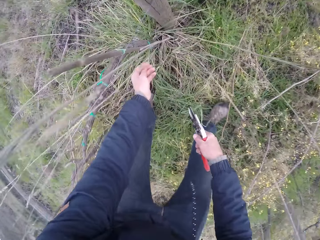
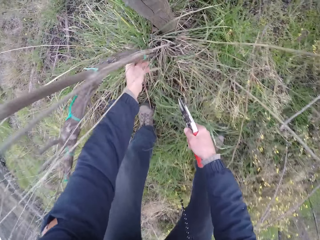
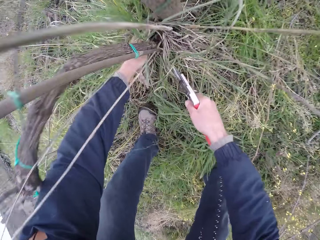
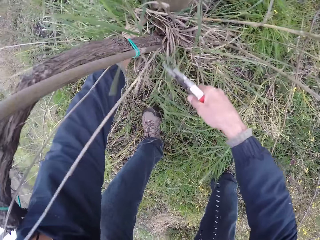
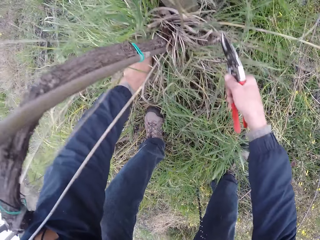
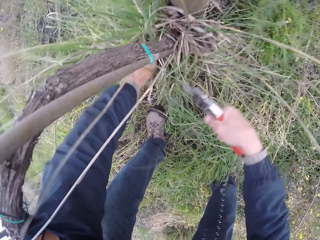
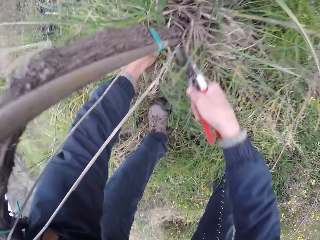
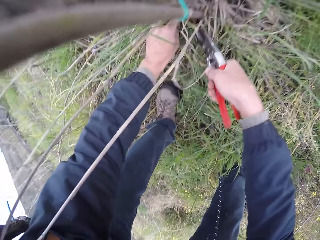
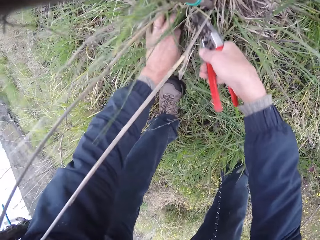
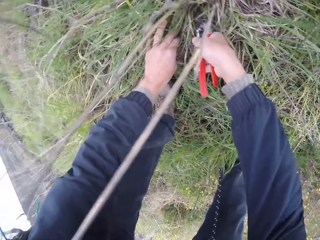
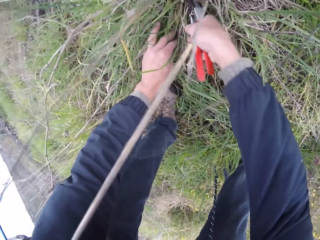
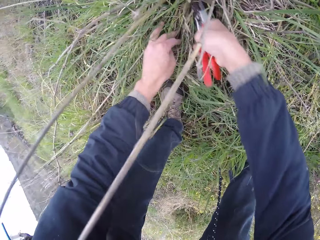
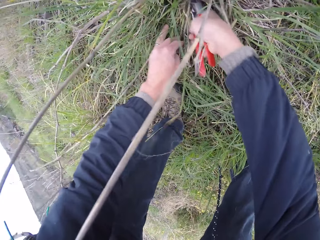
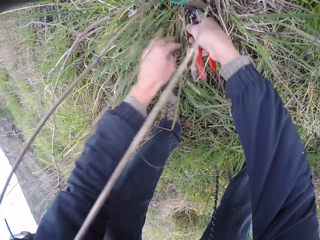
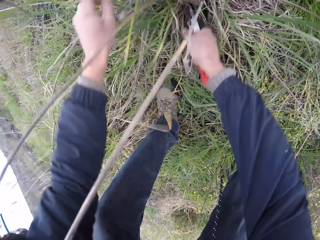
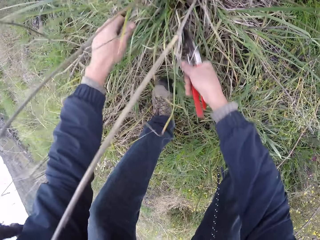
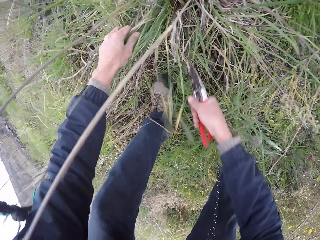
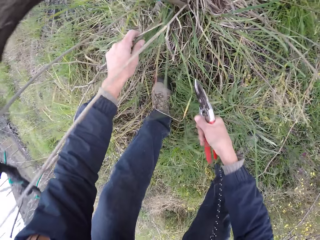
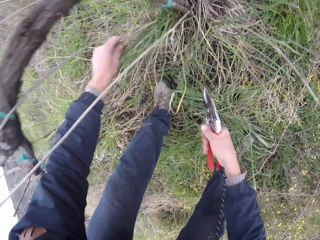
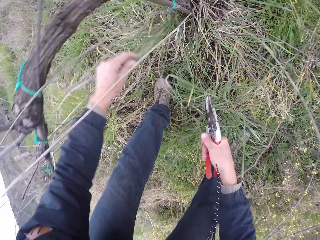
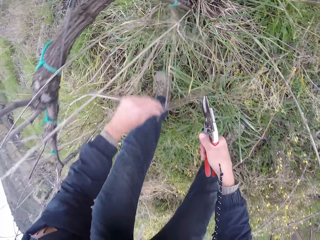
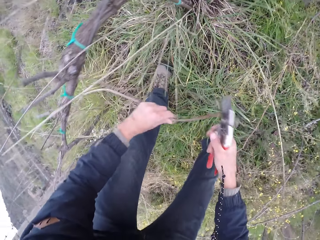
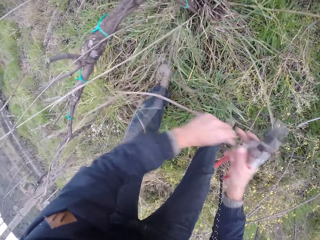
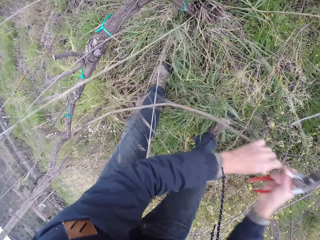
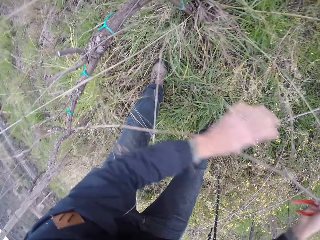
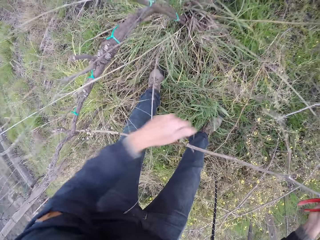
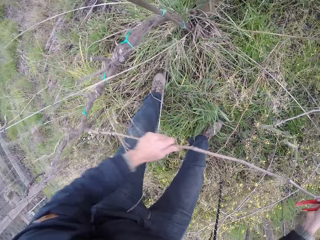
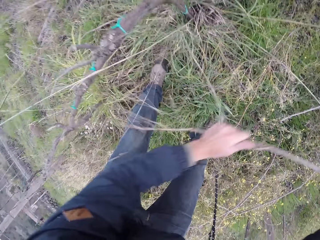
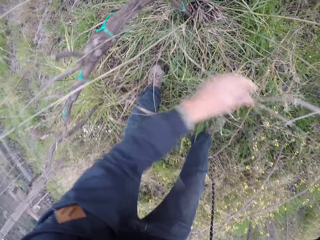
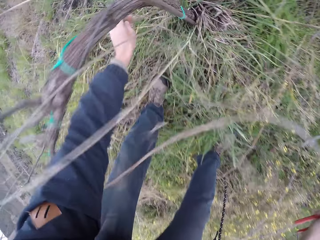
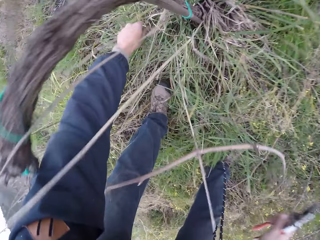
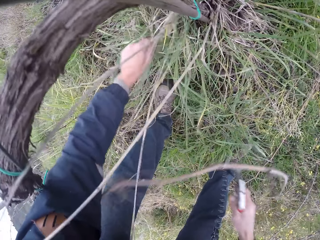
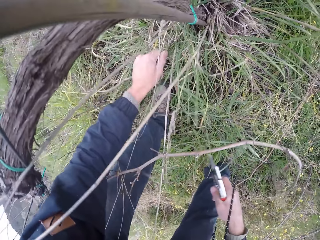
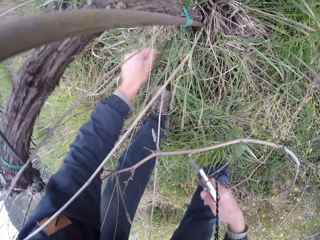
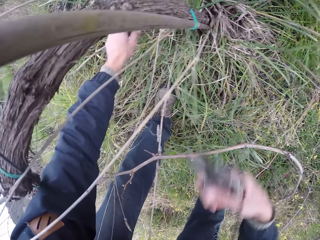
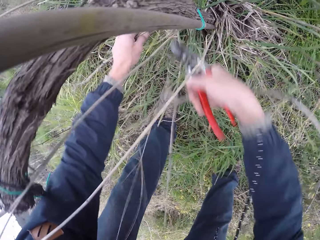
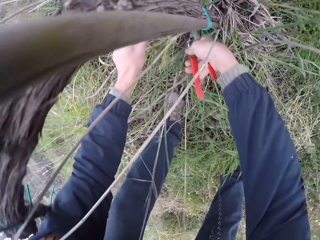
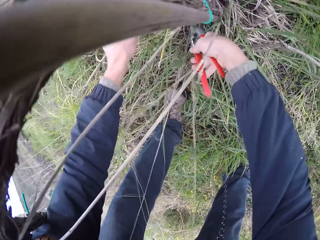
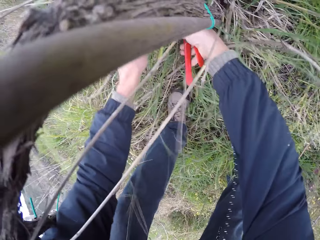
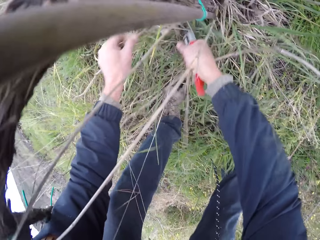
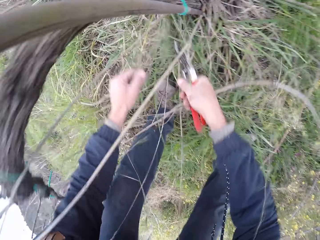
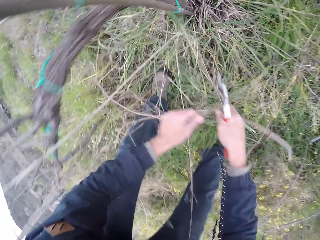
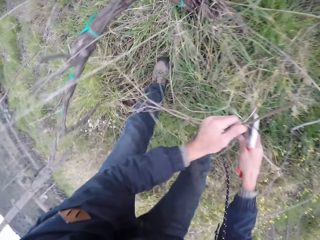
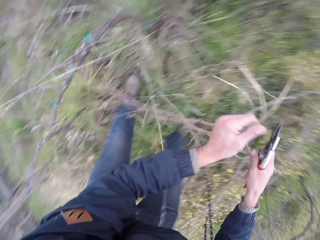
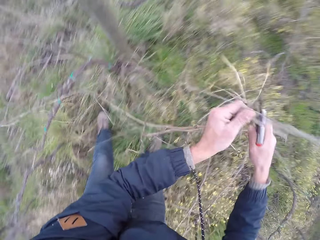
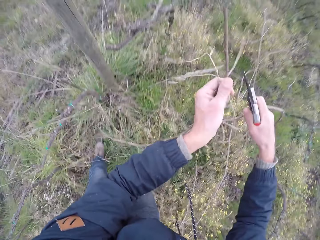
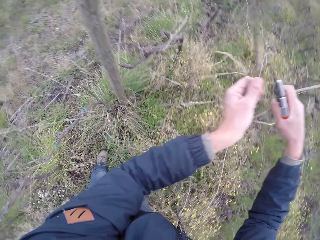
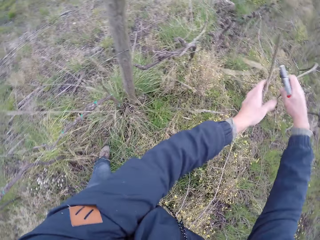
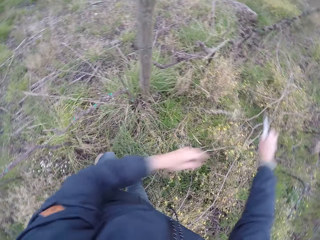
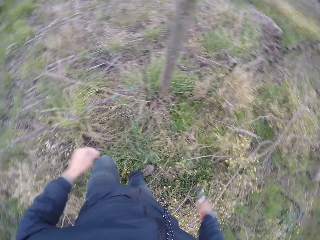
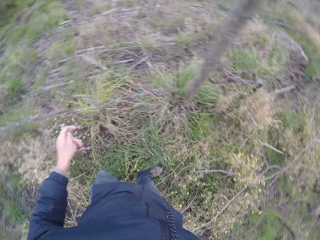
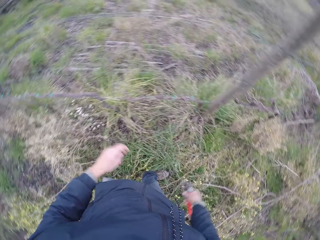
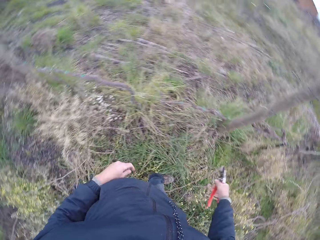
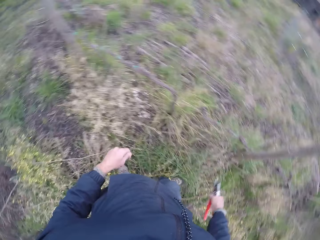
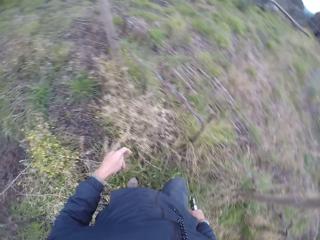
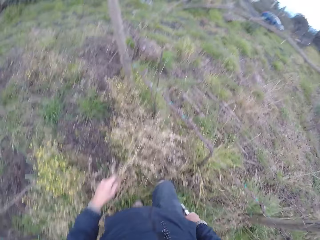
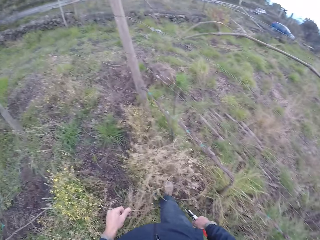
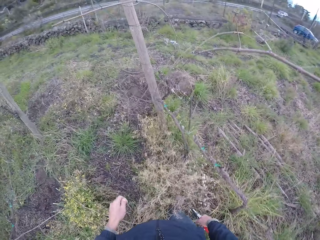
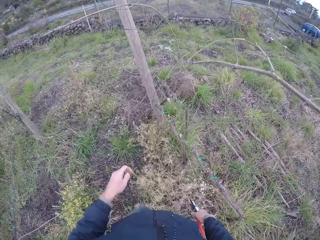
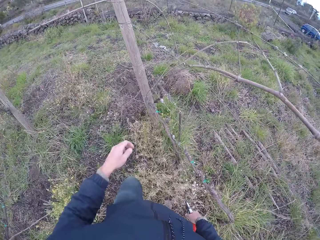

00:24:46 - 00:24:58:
The camera wearer searches the ground with both hands. He holds grass beneath the fence. He cuts a branch beneath the fence. He pulls a branch from the ground with his left hand. He holds the branch with the left hand. He pulls some branches on the ground with his left hand. He cuts the branches on the ground with the wire cutter in his right hand. He drops the branches on the ground with both hands.

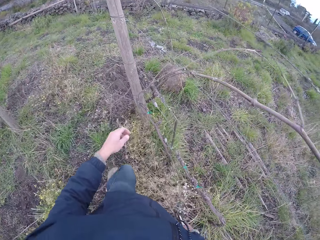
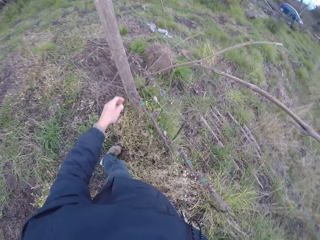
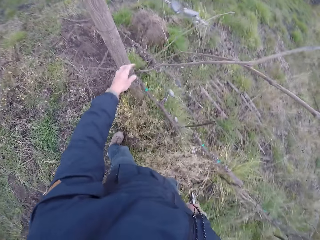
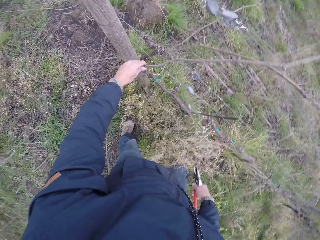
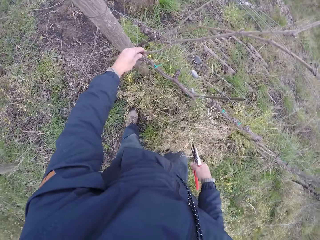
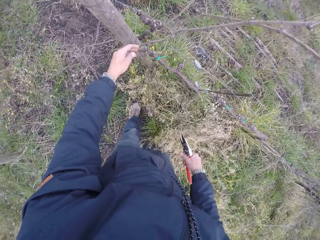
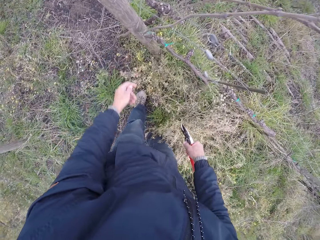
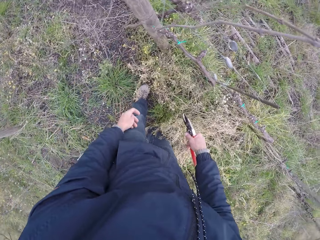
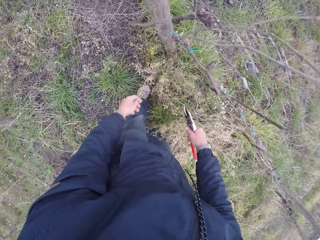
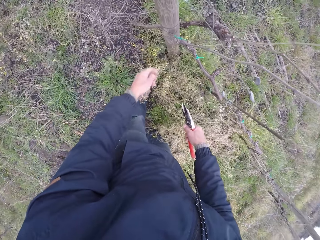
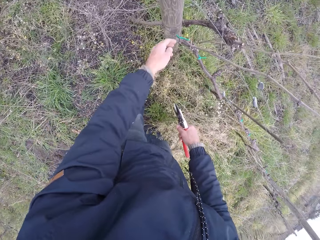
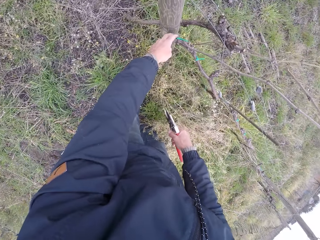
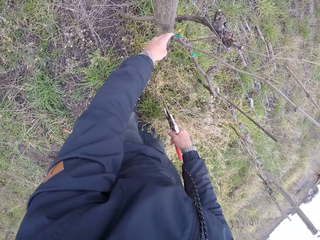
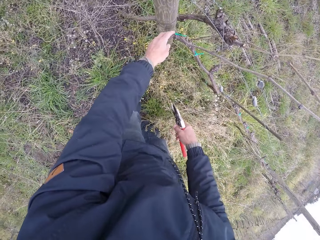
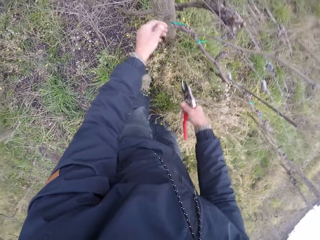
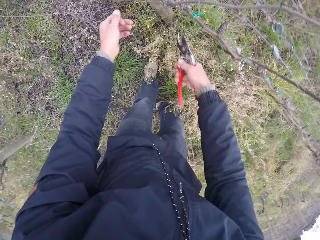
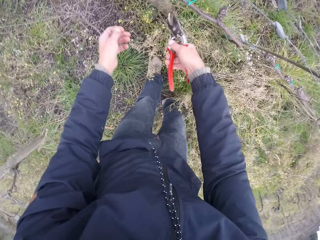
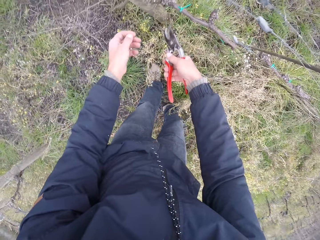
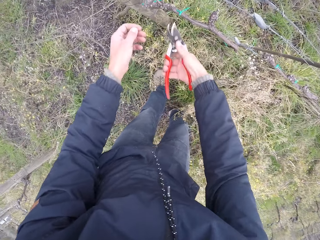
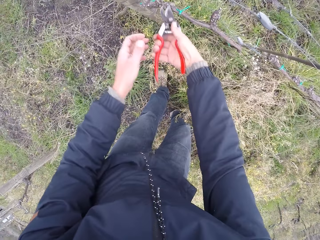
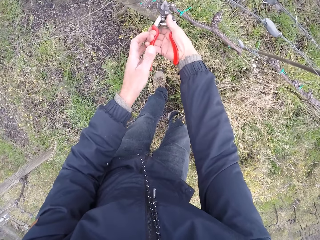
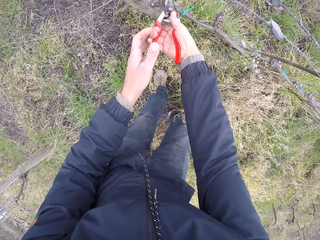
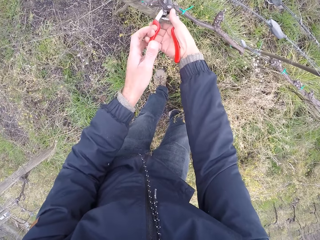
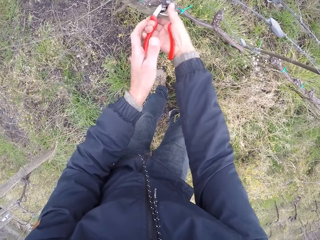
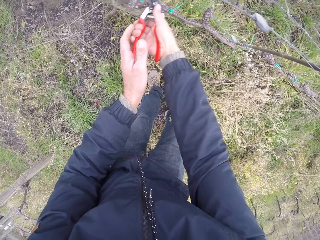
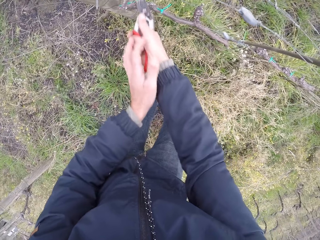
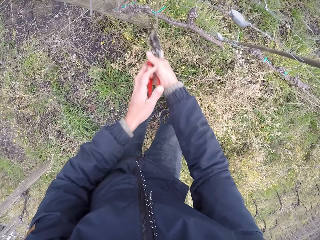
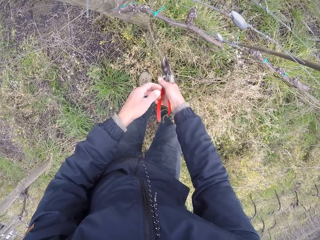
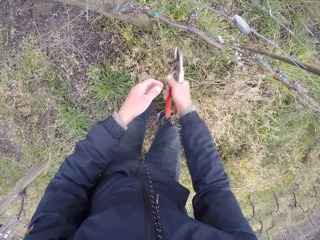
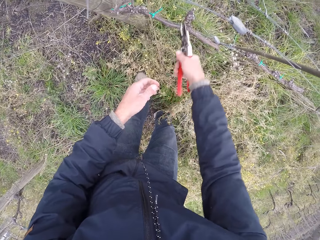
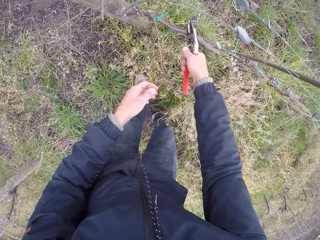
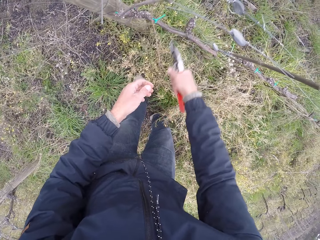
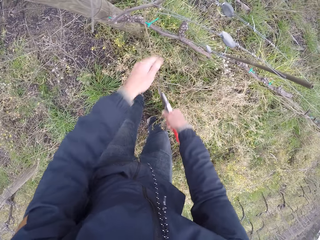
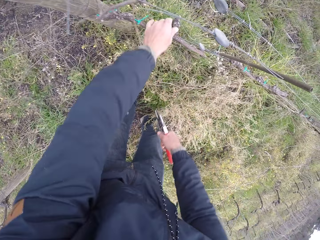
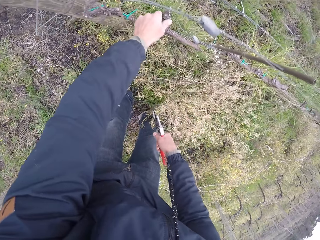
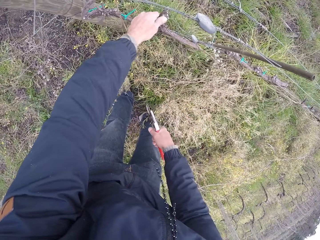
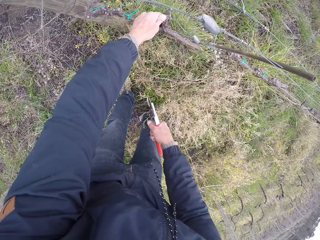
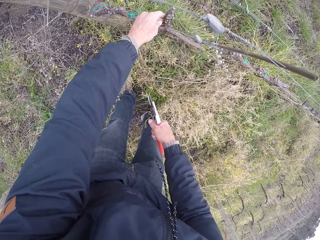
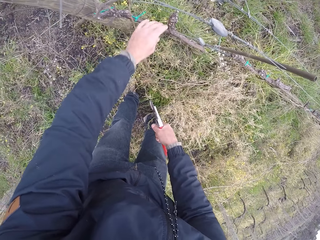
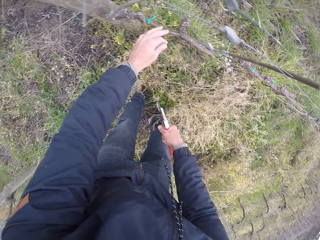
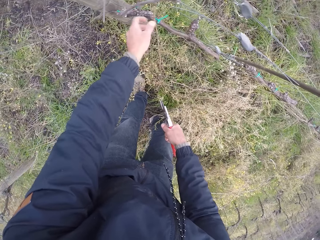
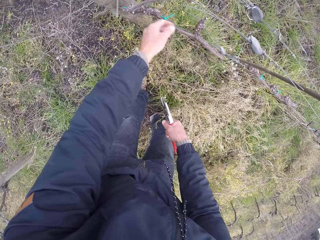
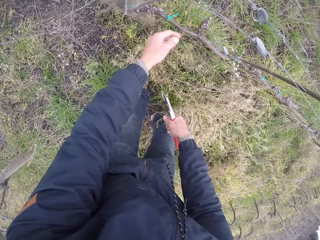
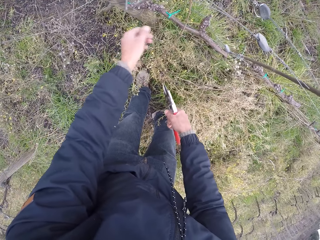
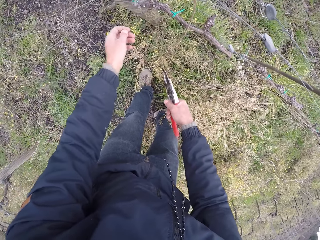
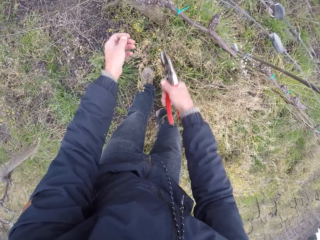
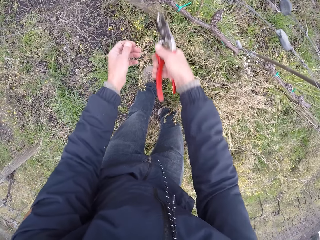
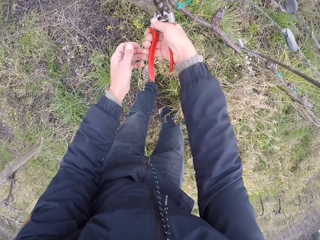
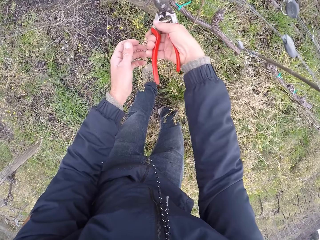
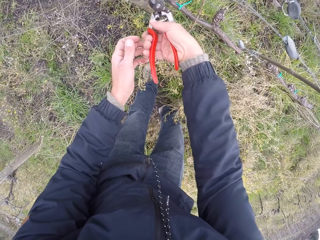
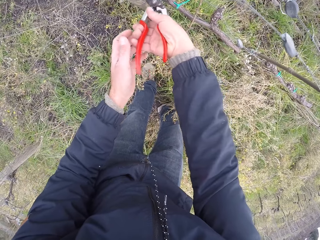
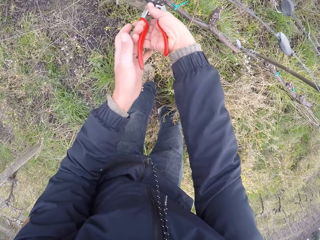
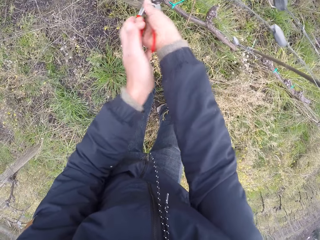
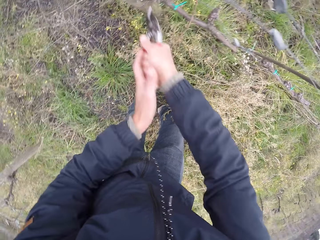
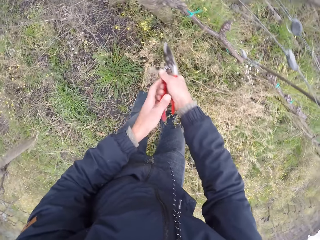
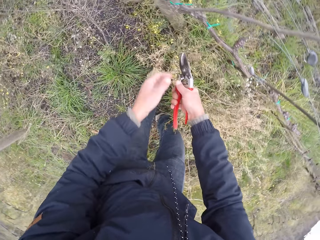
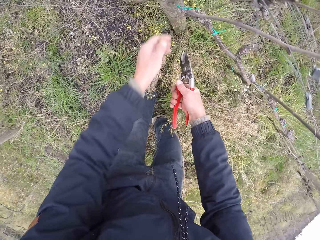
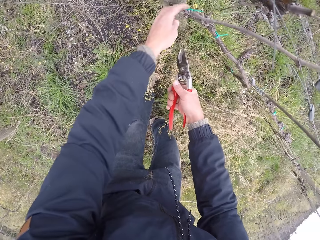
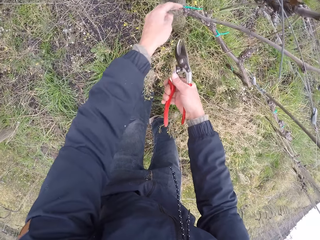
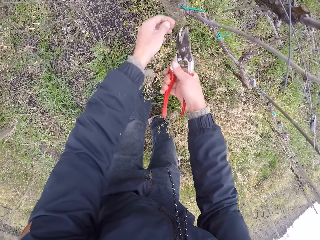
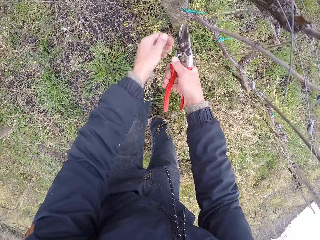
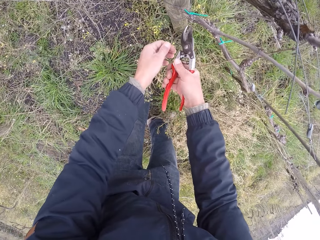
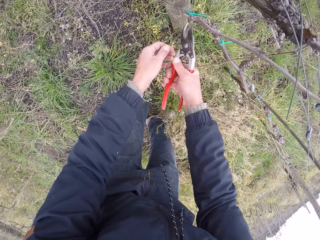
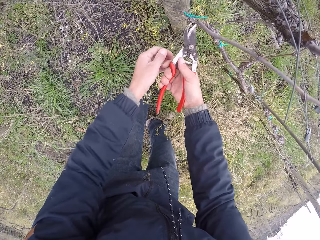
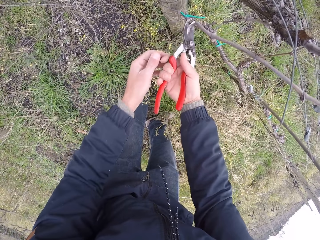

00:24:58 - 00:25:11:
The camera wearer holds a branch on the fence. He places his left hand on the branch. He places his left hand on the branch again. He cuts the branch with the wire cutter in both hands. He holds the branch on the fence. He places his left hand on the branch. He cuts the branch with the wire cutter in both hands. He places his left hand on the branch.
